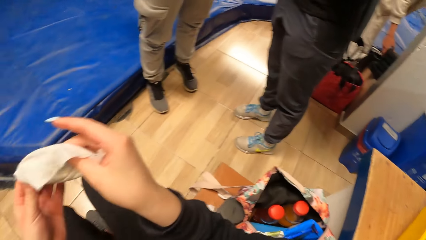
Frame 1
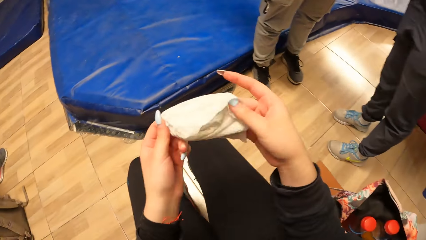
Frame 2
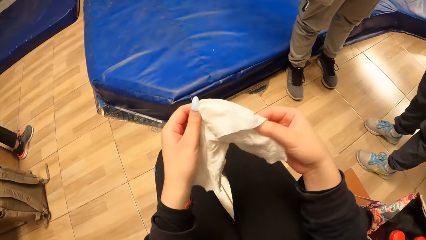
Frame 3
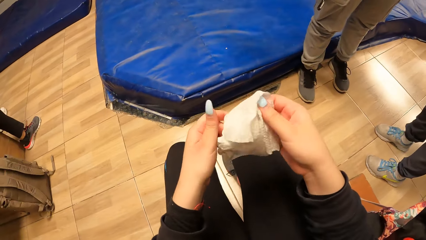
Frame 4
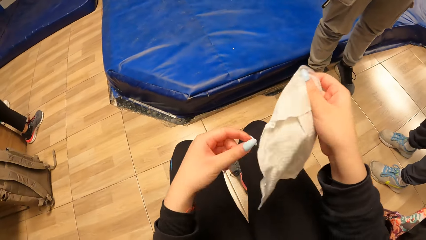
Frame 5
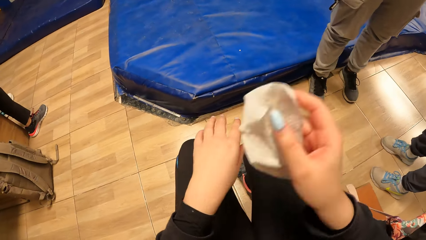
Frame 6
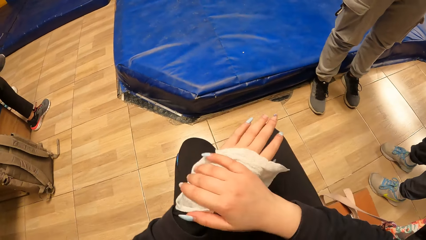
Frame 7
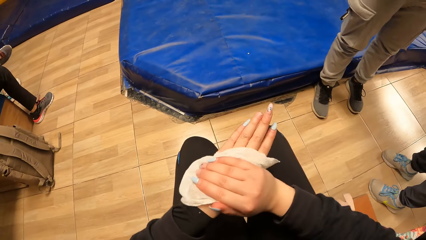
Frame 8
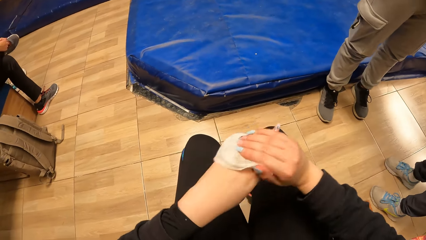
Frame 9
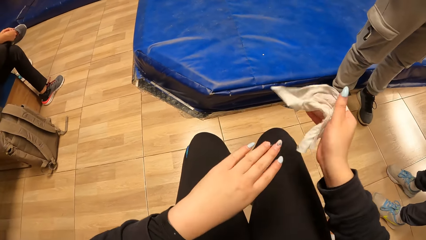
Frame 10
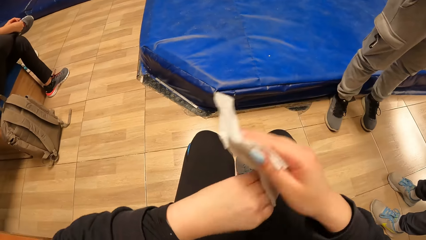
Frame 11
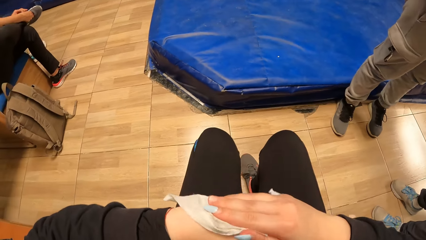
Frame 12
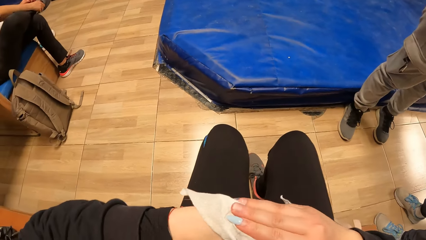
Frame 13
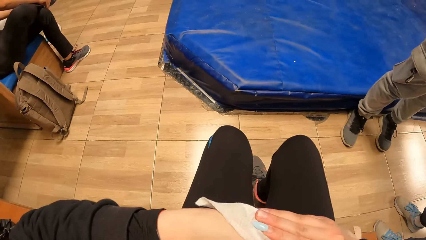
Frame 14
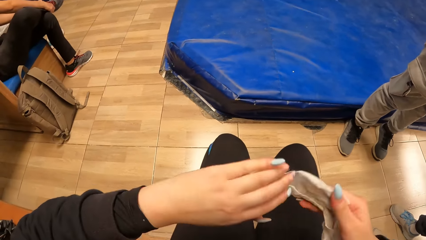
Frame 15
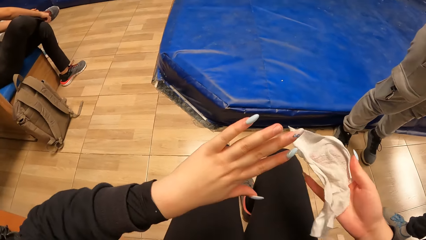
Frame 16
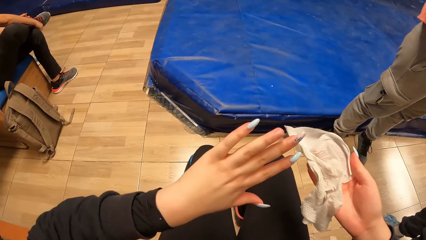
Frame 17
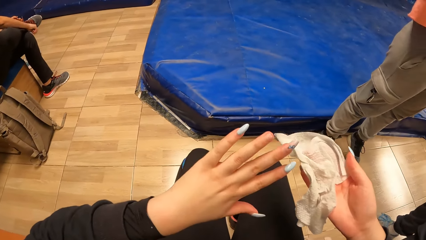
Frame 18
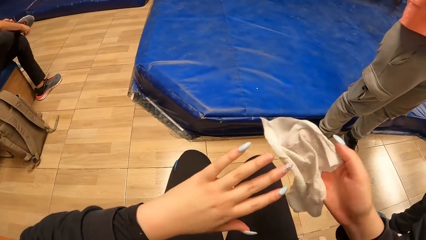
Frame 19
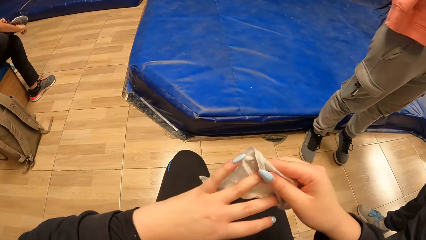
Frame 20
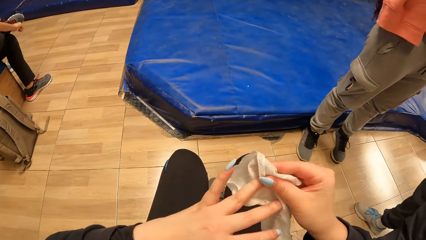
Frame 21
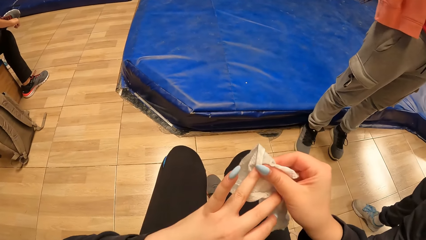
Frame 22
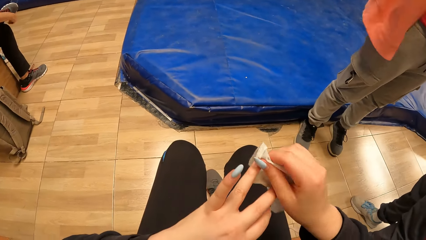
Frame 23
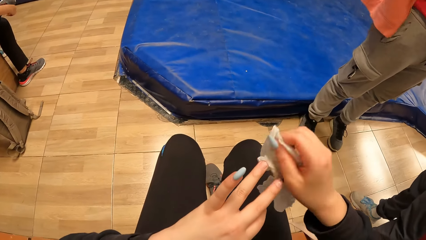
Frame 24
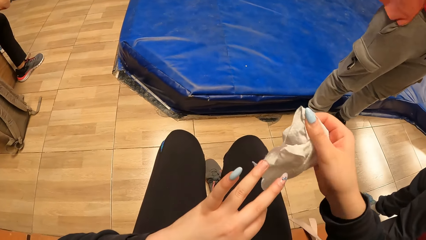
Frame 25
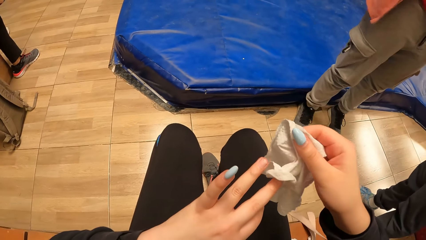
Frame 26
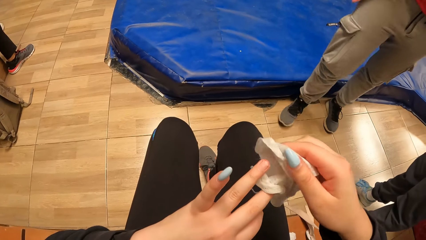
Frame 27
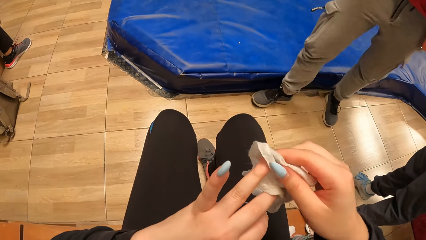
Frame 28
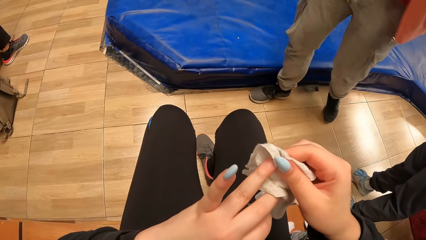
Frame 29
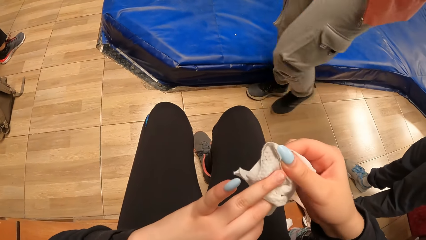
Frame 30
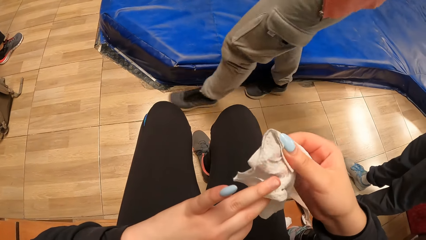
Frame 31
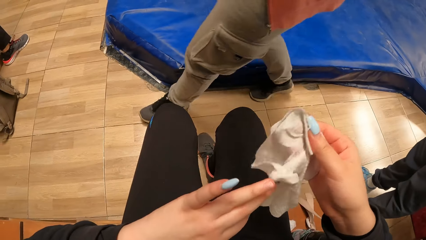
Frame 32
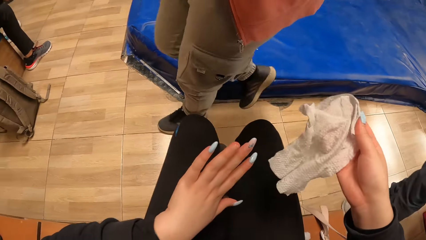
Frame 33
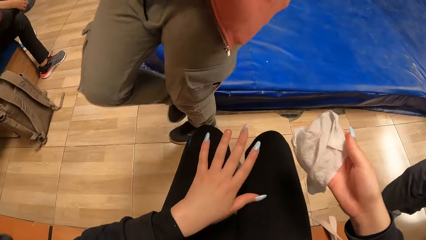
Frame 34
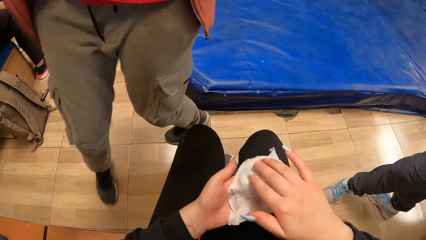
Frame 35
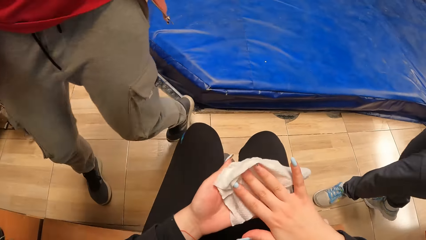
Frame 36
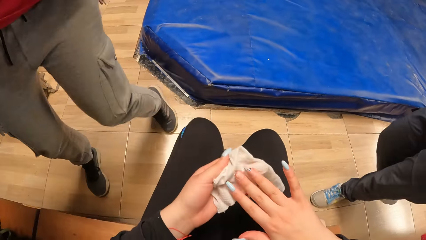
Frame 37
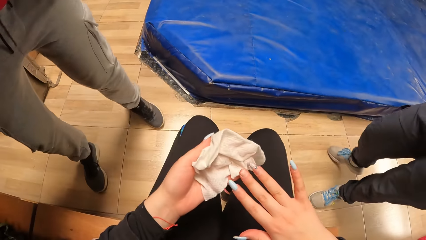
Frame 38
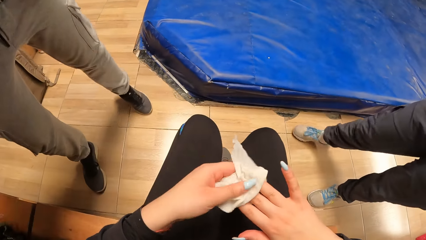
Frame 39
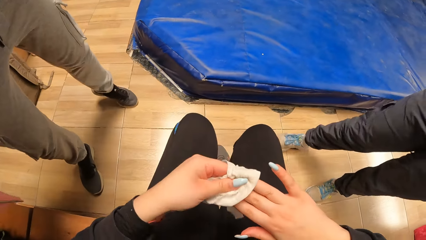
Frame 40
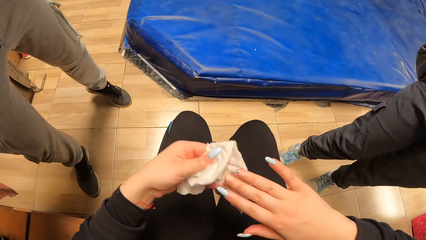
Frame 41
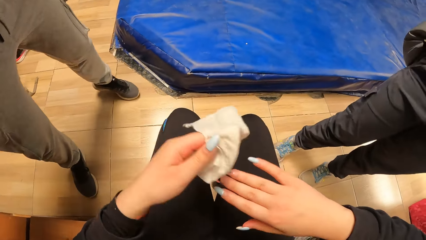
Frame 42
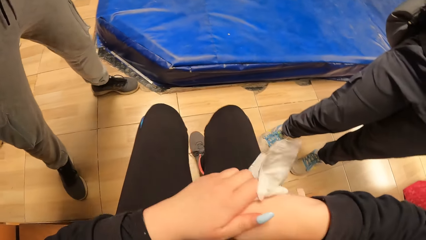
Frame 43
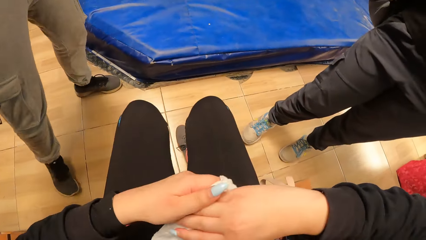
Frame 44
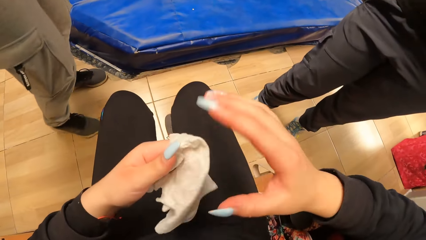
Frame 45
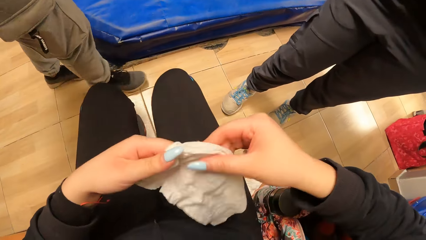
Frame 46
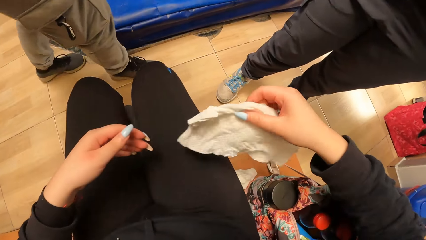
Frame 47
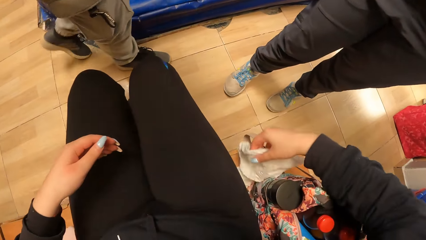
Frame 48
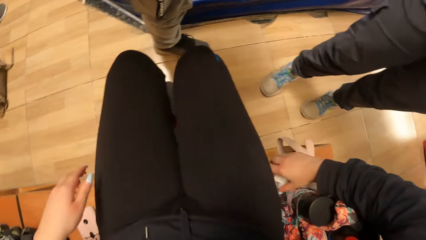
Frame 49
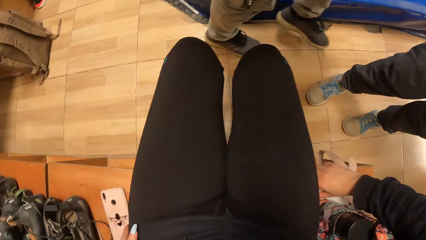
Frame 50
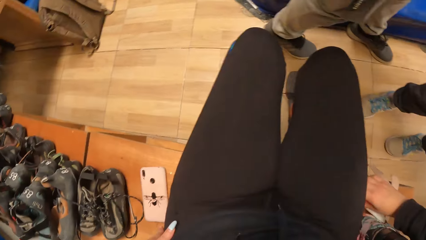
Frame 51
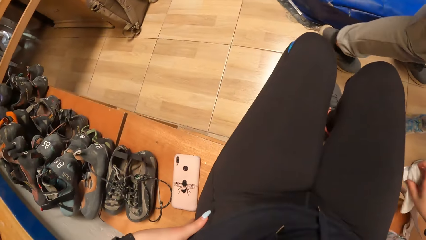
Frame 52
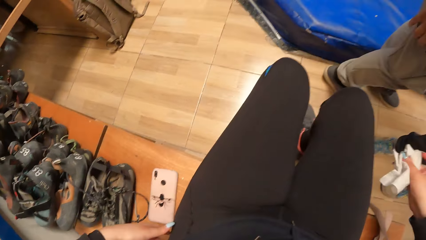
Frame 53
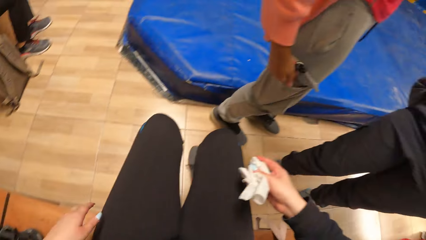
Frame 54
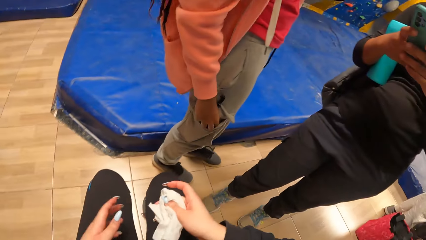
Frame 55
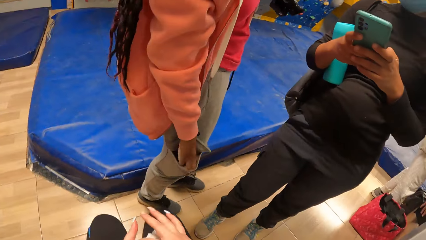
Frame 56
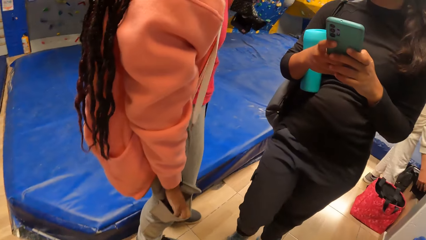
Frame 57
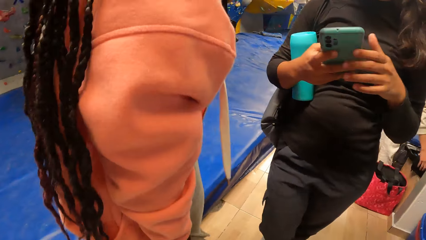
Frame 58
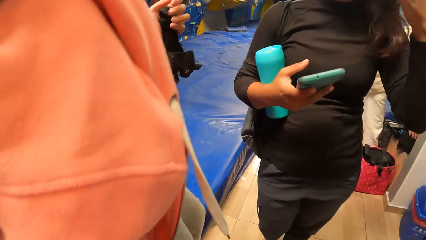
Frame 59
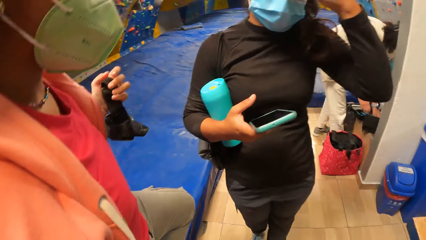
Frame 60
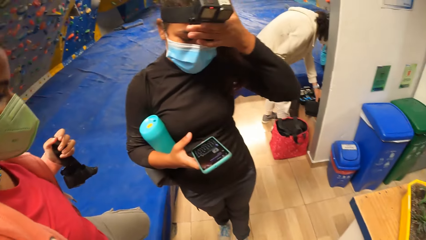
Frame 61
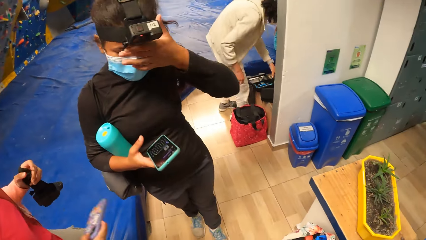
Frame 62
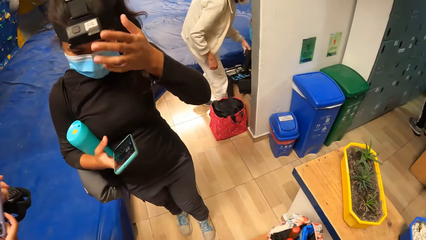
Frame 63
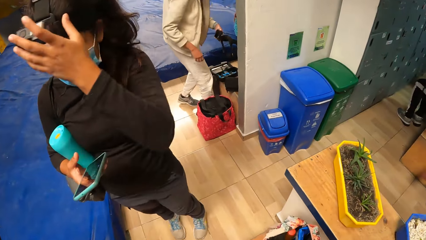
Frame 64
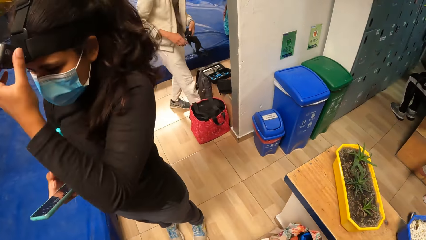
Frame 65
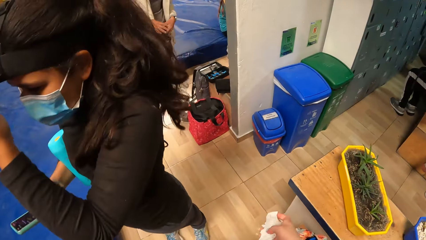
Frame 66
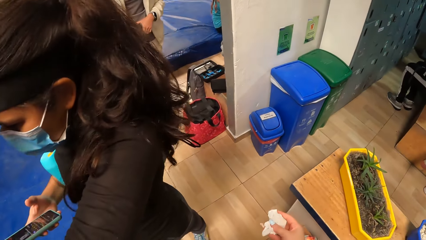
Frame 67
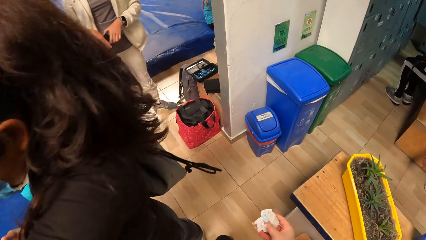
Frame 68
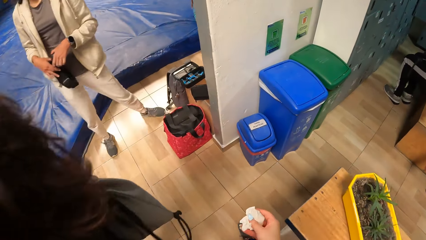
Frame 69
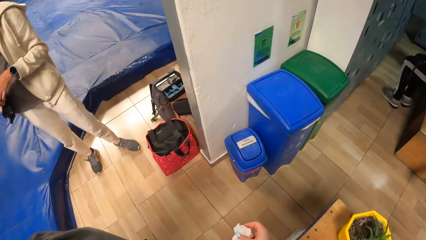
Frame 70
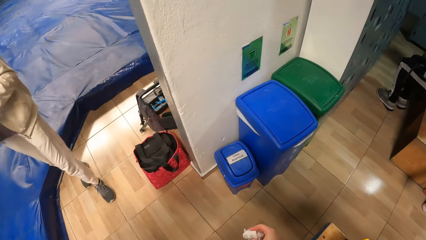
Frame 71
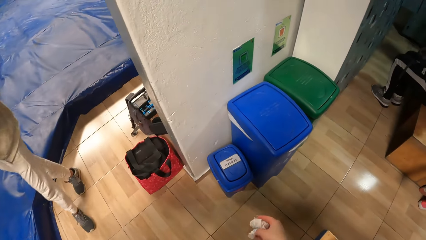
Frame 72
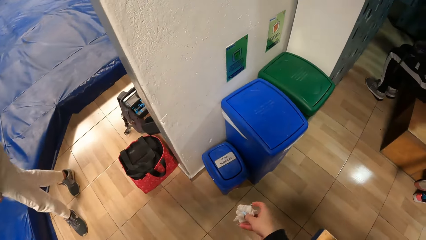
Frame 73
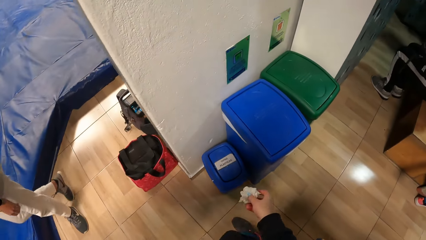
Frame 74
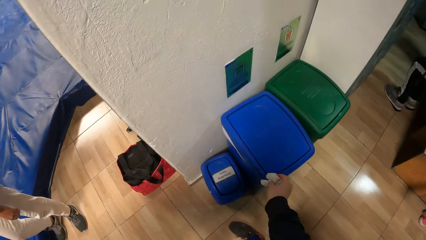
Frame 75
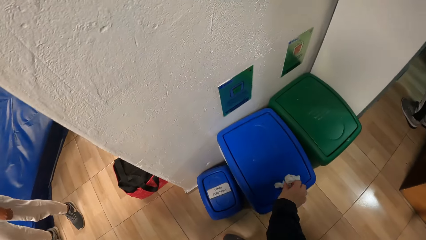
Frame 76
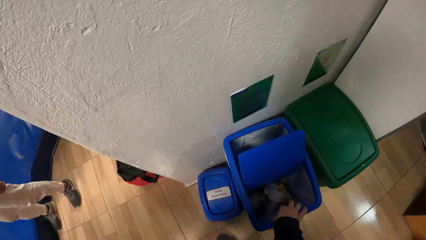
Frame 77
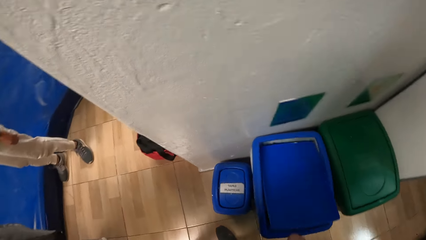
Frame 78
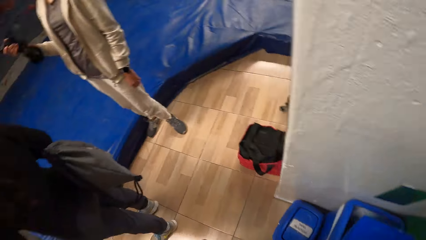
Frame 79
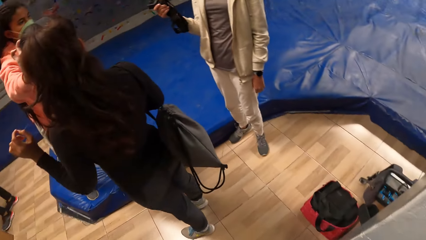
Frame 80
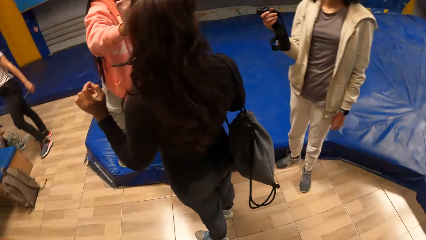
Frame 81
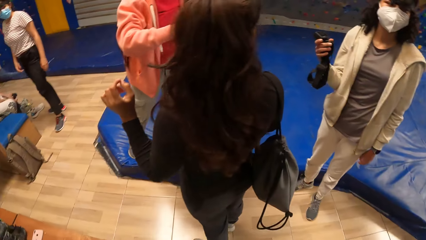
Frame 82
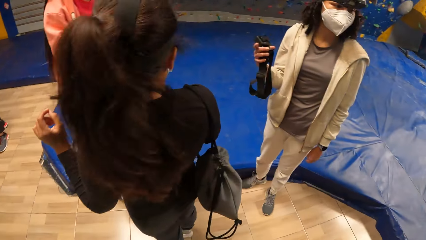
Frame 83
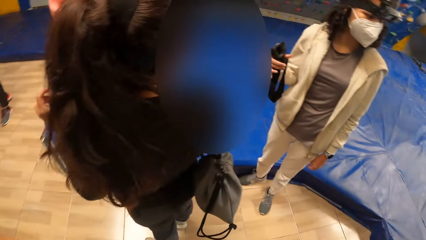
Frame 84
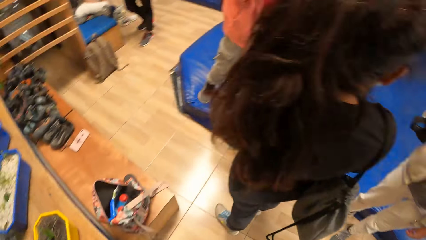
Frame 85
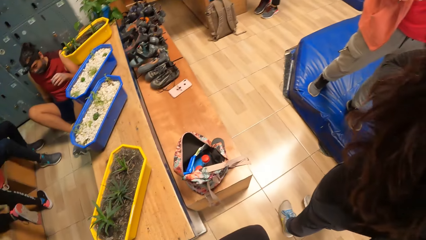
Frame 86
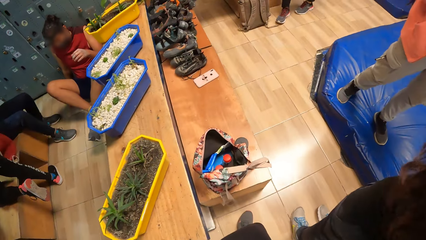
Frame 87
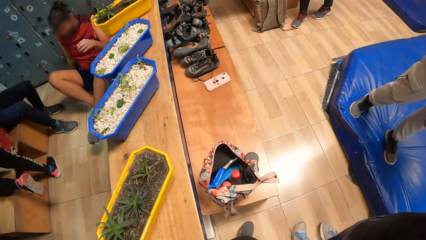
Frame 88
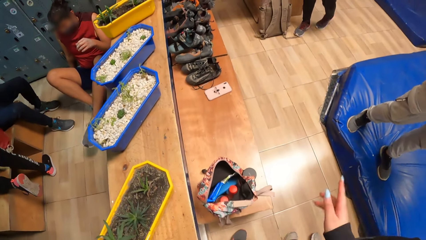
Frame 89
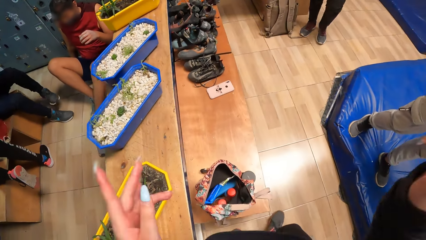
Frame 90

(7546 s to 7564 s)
The camera wearer wipes the left hand with the wet wipe. She wipes the right hand with the wet wipe. She picks up the wipe from the bench with her right hand. She passes the wipes to her left hand. She looks around and walks. She drops the wet wipe in the trash can. She looks around.
